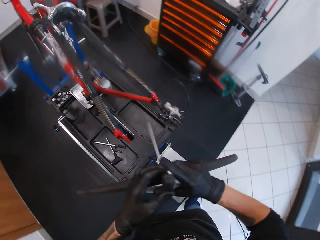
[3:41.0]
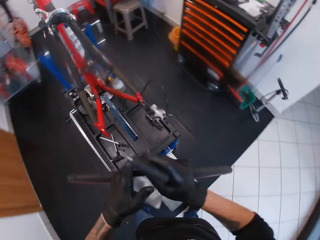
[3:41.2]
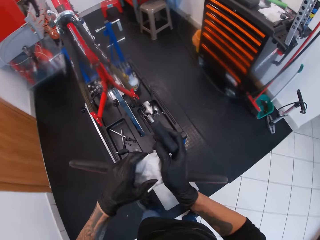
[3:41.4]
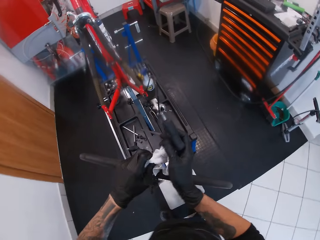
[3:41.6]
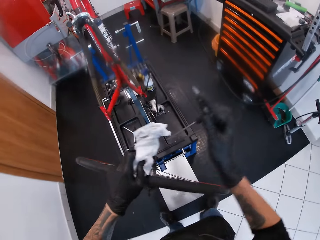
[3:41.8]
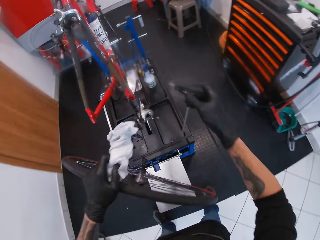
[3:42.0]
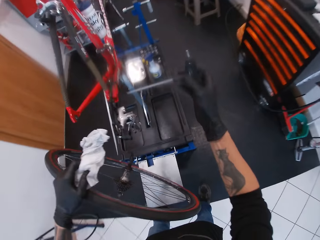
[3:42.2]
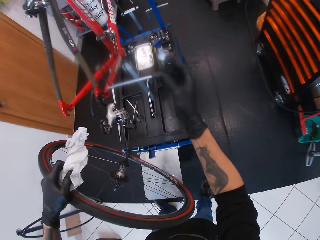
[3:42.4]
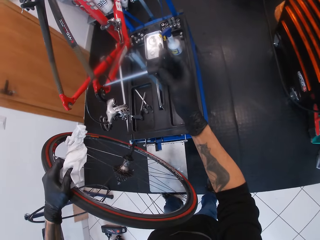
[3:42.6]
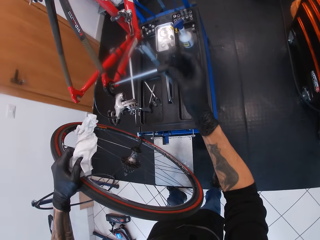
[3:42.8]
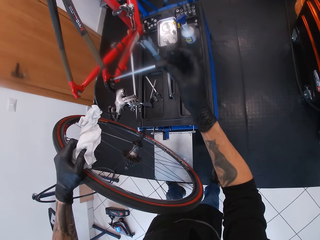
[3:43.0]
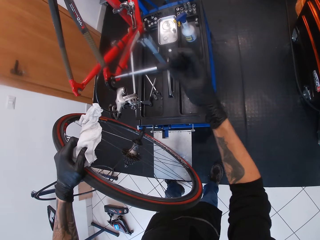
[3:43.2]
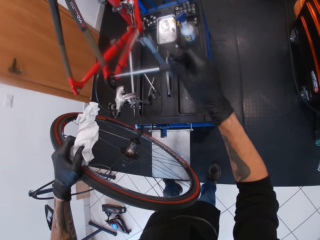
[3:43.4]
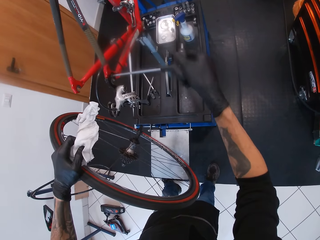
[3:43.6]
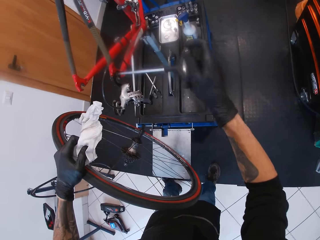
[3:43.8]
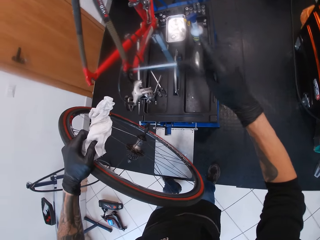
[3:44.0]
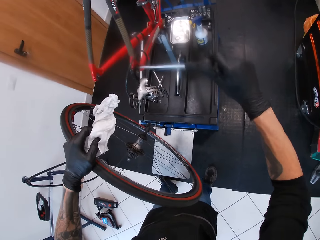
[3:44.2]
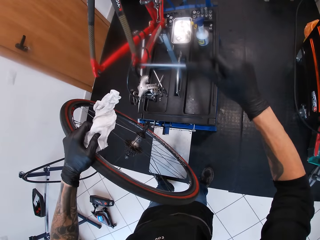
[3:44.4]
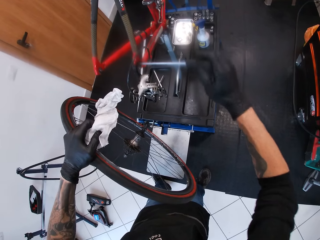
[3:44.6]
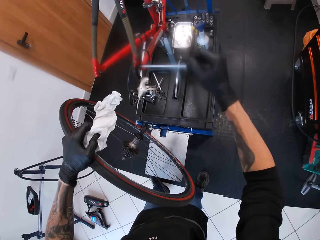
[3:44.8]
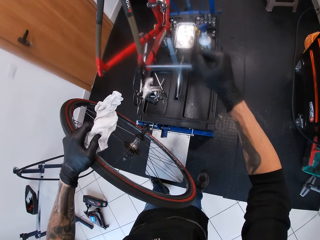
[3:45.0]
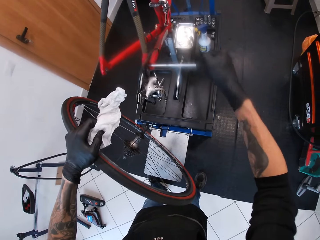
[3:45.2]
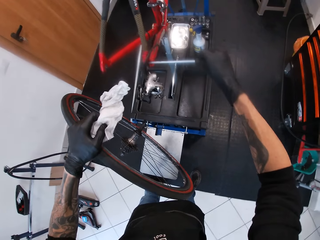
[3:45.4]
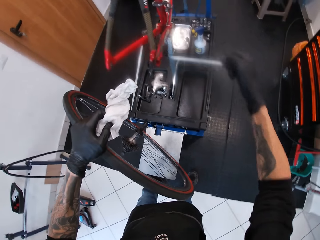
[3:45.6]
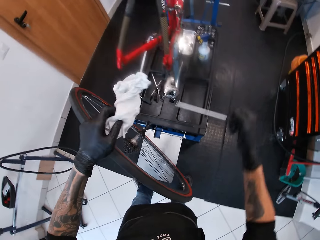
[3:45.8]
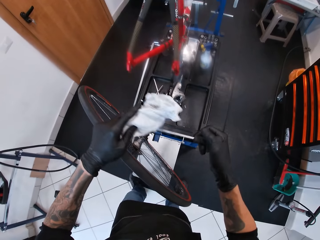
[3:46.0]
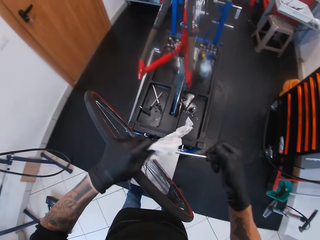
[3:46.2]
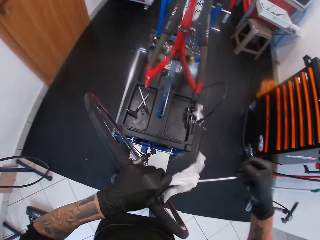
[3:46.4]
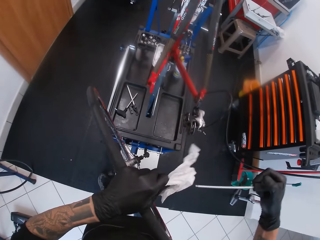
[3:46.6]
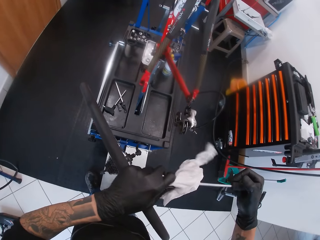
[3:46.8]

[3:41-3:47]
The camera wearer passes the dual axle from his left hand to his right hand. He passes the tissue paper from his right hand to his left hand. He screws the dual axle in his right hand into the bicycle hub. He opens the hub. He cleans the dual axle with the tissue paper in his left hand.

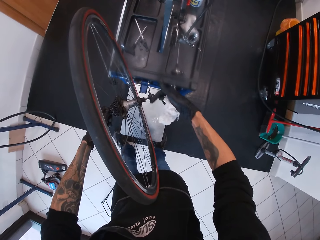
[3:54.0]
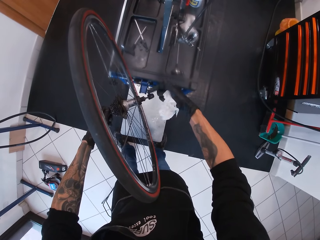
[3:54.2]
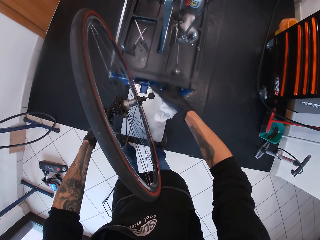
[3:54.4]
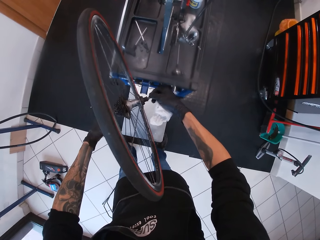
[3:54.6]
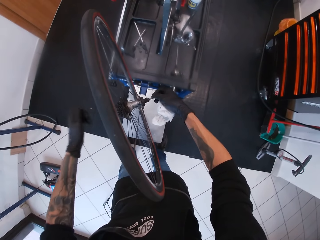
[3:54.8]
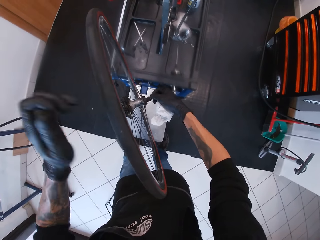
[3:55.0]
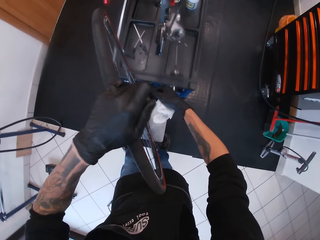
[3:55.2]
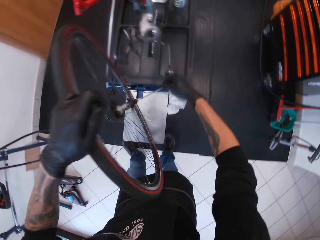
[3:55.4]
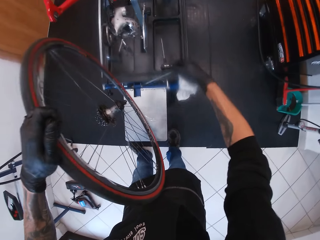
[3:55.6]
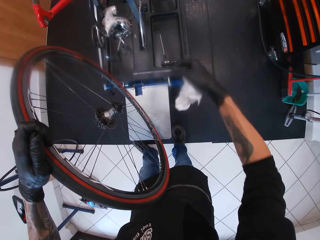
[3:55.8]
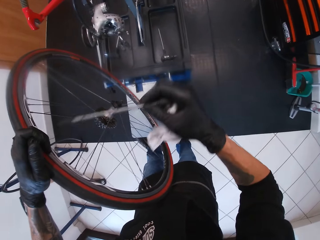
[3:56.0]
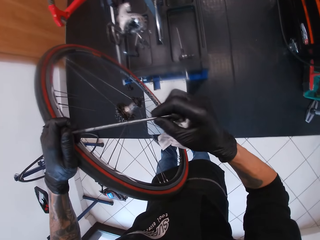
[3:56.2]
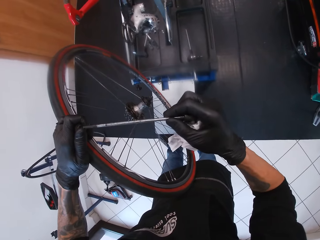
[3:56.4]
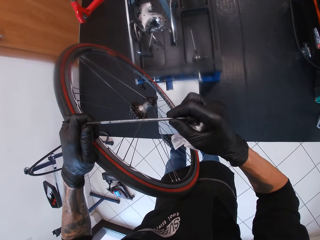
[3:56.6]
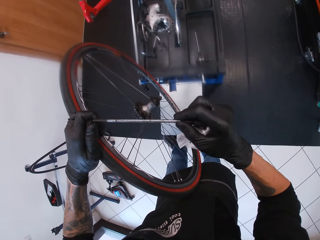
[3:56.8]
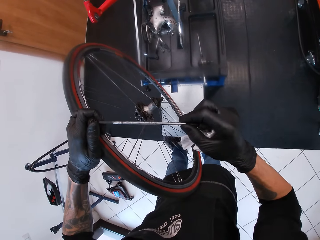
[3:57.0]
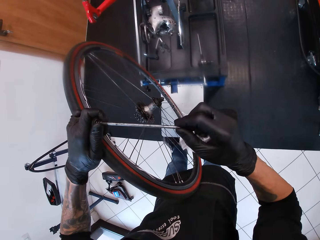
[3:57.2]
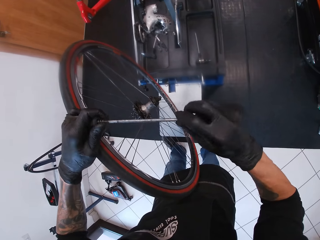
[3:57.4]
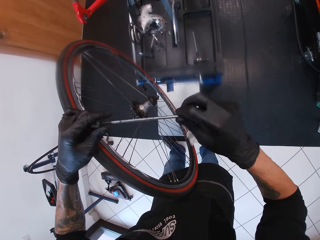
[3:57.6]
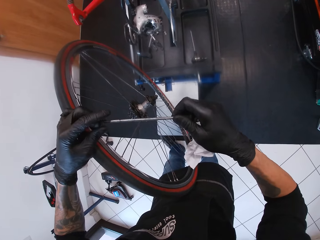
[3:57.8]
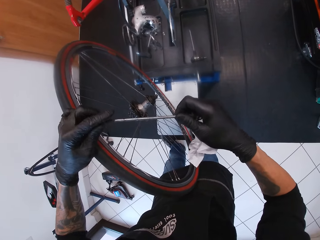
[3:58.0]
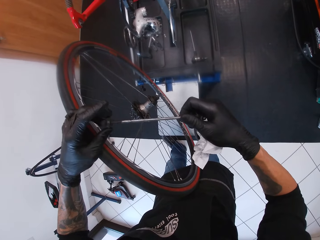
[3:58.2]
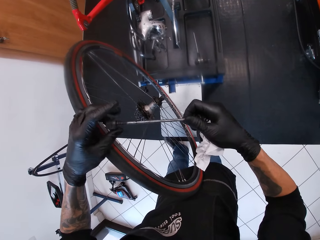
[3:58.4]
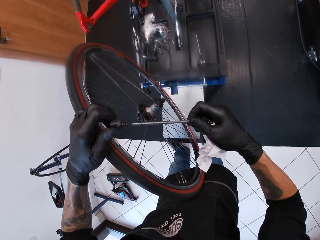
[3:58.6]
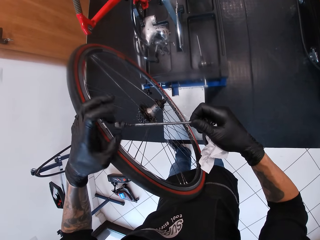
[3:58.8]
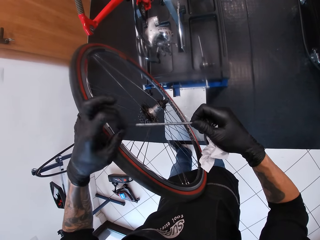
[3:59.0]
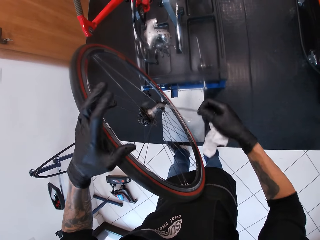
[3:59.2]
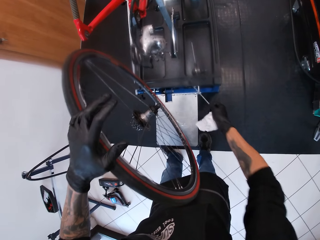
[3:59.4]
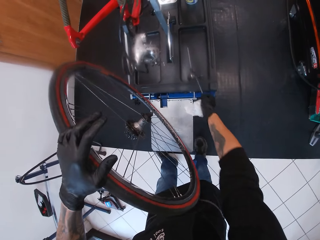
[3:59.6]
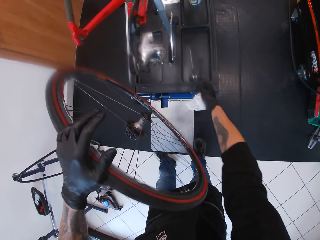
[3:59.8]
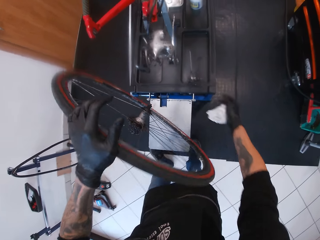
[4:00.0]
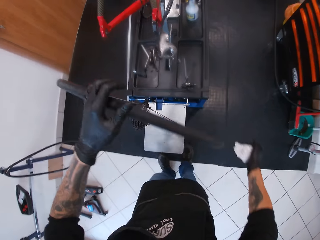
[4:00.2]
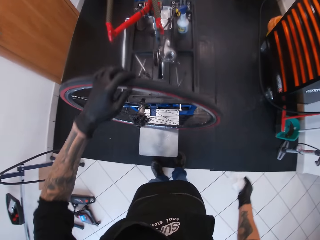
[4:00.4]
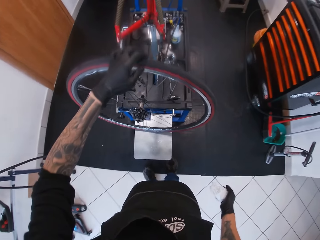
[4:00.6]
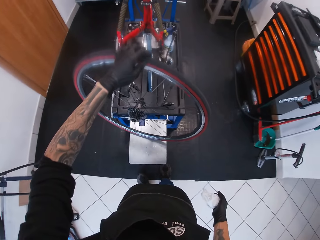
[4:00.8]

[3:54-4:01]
The camera wearer pulls out the cog set remover cassette with his right hand. He couples the cassette and the cog set cassette remover with his hands. He puts a nut on something. He drops the coupled cog set remover on the work bench with his right hand.

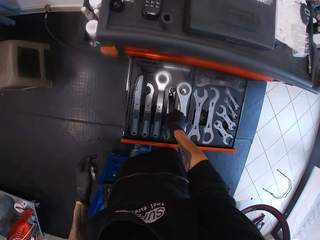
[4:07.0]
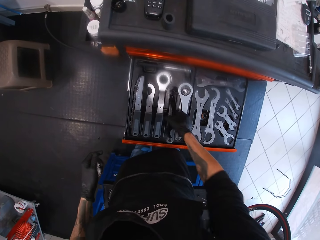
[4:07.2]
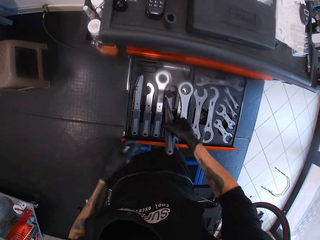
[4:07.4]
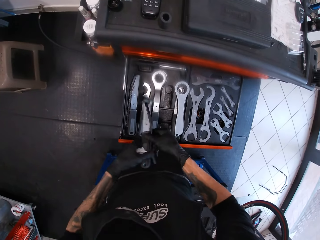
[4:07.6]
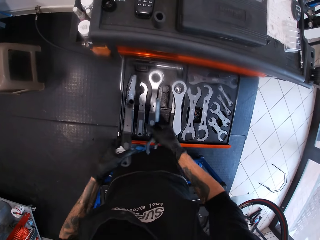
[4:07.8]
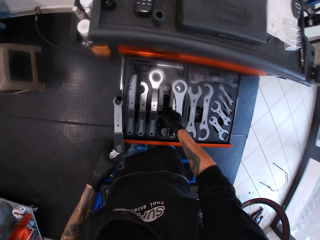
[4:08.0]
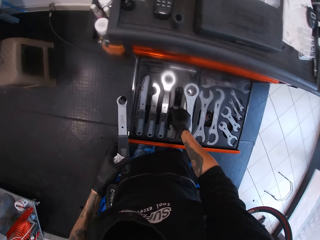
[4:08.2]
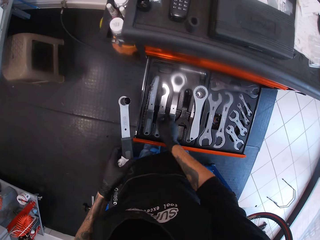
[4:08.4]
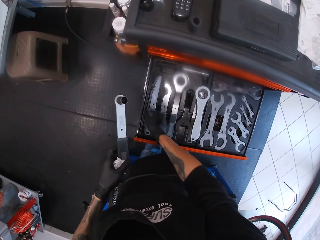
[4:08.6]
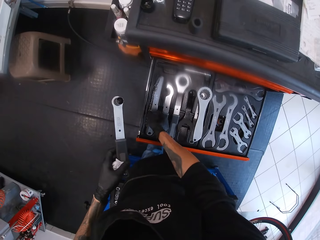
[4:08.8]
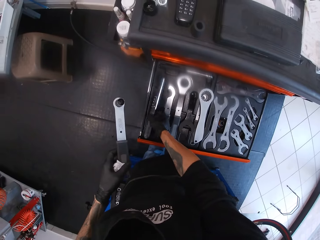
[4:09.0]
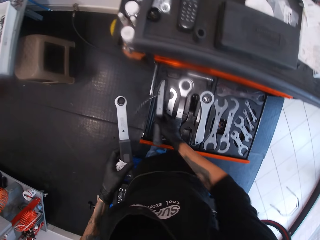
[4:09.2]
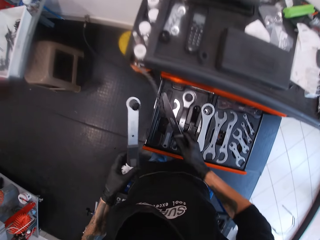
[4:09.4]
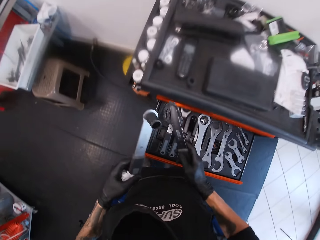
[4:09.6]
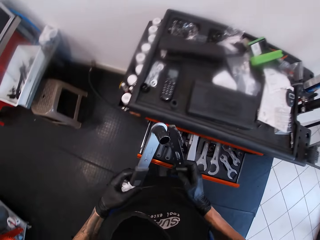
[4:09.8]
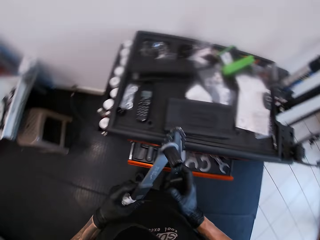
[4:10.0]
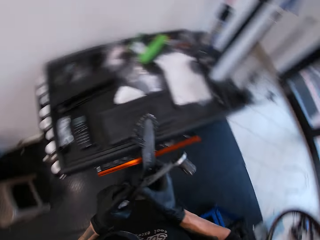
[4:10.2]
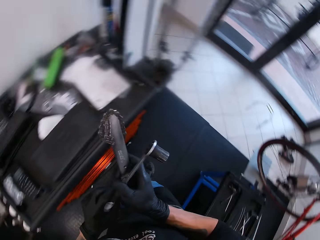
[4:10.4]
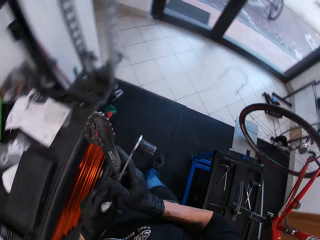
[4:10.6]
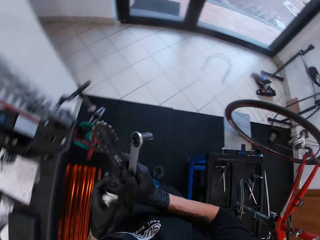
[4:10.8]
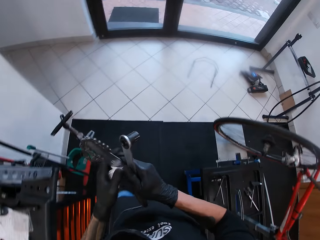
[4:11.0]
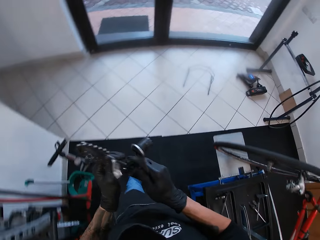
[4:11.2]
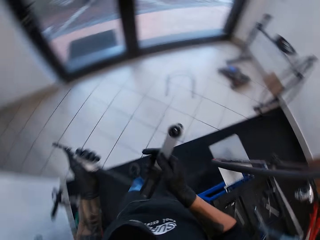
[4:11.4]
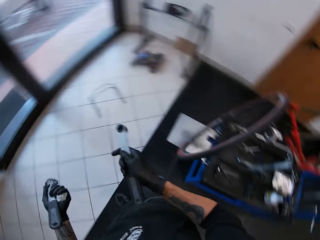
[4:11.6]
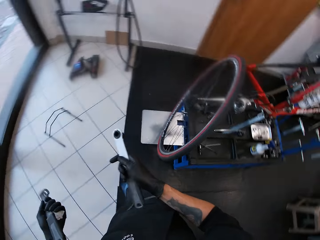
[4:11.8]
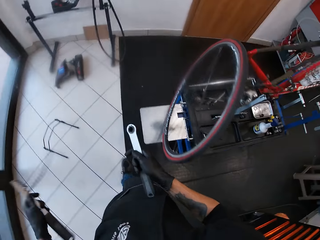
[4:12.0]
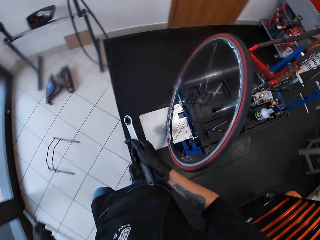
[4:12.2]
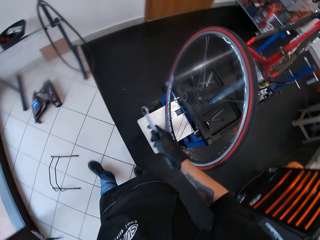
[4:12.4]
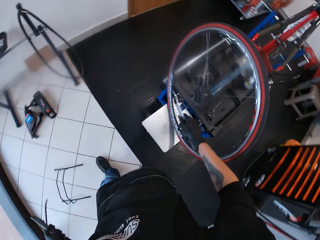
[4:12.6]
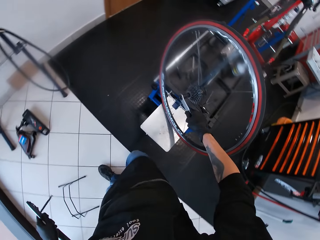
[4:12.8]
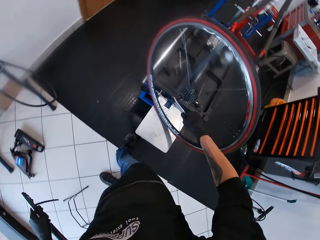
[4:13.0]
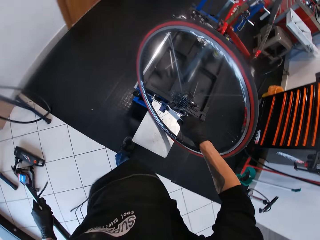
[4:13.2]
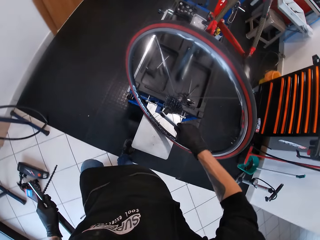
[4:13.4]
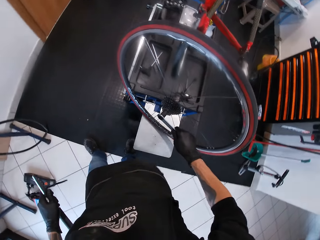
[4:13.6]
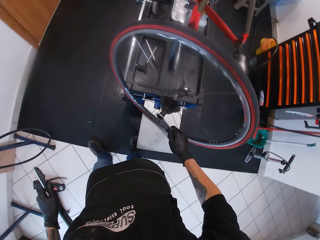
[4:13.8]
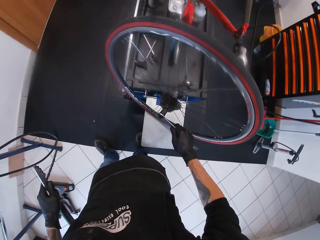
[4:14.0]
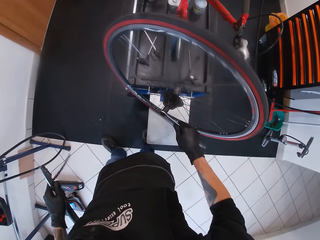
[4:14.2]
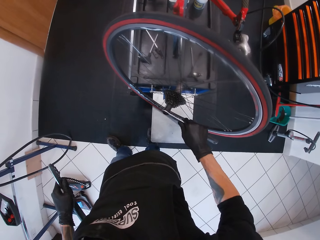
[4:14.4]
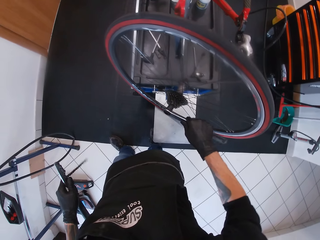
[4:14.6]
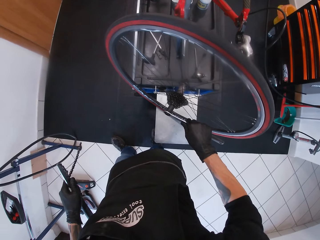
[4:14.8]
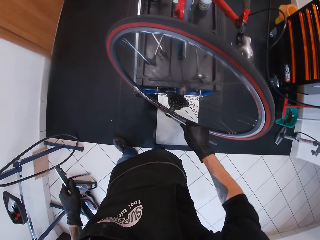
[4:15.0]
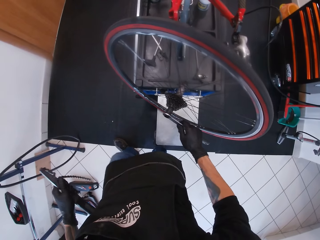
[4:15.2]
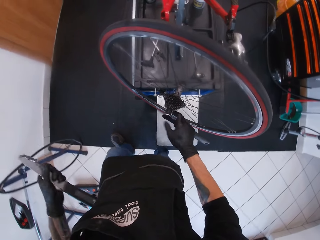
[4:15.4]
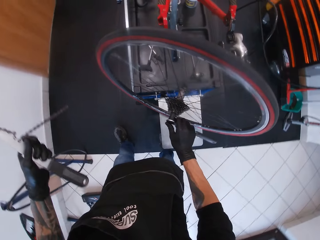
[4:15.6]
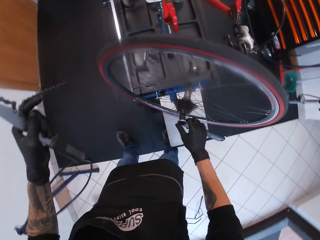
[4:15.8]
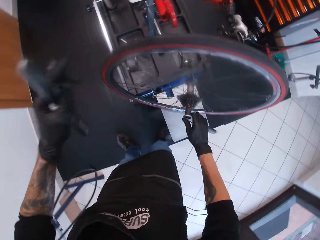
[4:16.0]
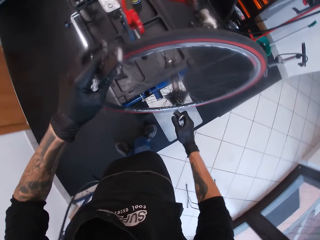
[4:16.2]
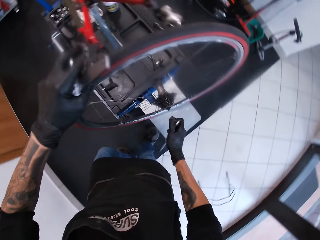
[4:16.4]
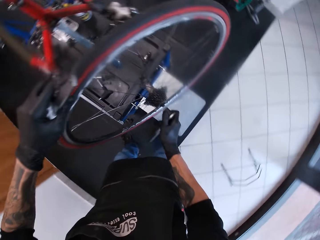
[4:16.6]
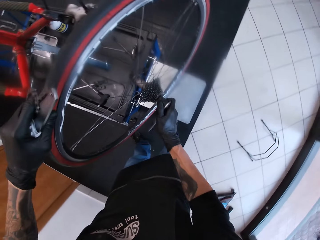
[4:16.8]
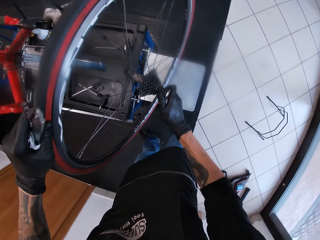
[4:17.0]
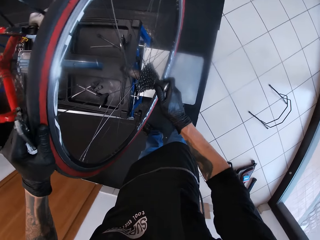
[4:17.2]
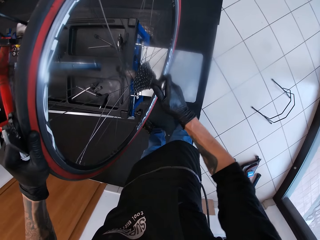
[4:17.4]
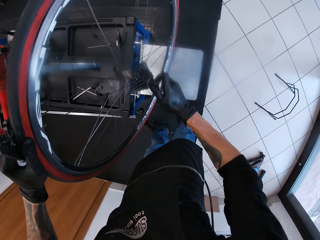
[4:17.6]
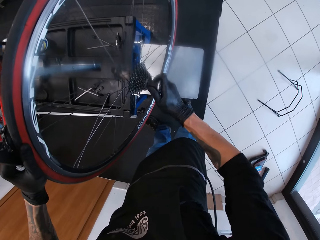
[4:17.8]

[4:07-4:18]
The camera wearer passes a crank arm from his right hand to his left hand. He picks up a wrench. He drops the spanner in his right hand into the work bench drawer. He picks up a chain whip from the work bench drawer with his right hand. He passes the chain whip from his right hand to his left hand. He passes the crank arm from his left hand to his right hand. He fits the crank arm in his right hand on the bicycle wheel cog set on the work bench. He opens the bicycle hub. He places his left hand on the bicycle wheel on the work bench.
